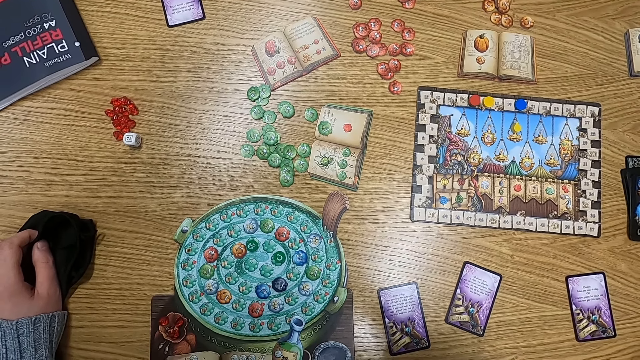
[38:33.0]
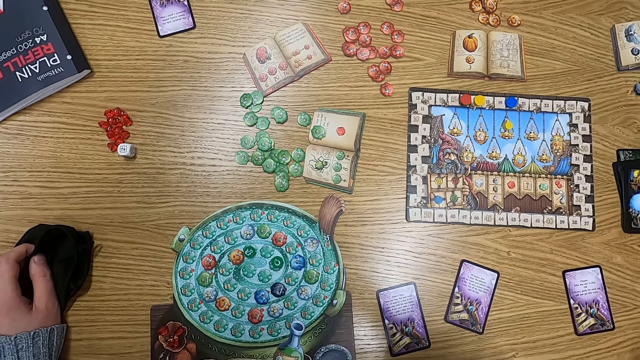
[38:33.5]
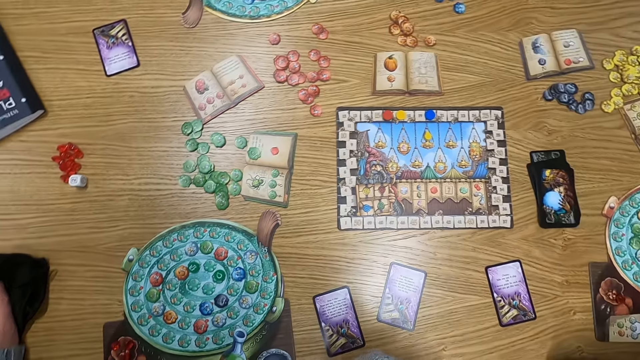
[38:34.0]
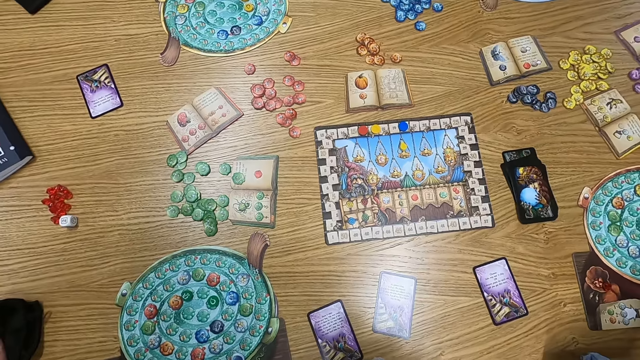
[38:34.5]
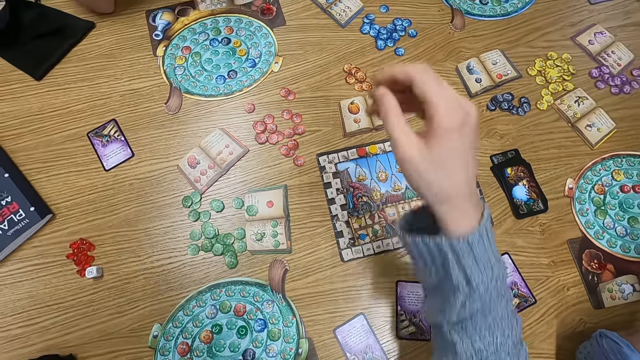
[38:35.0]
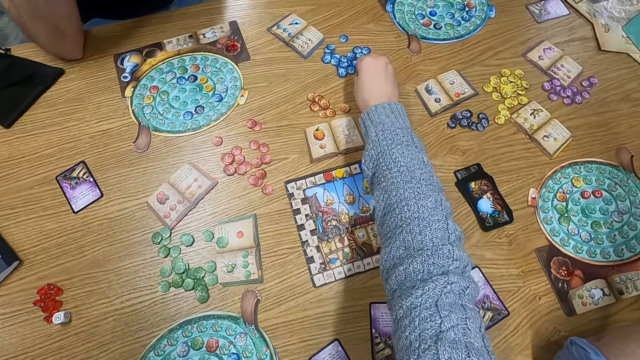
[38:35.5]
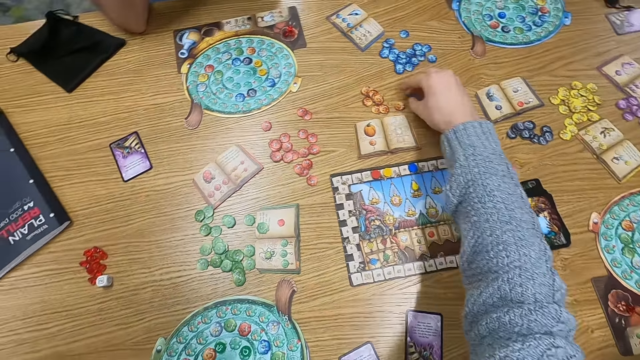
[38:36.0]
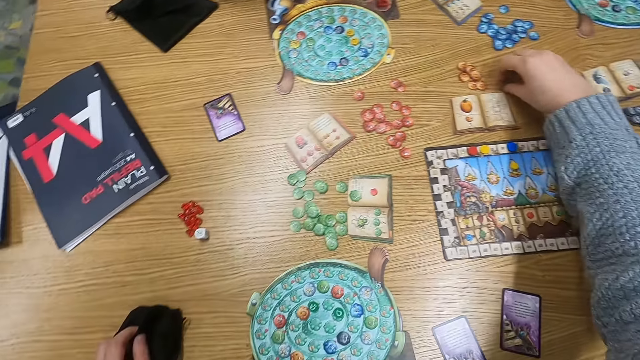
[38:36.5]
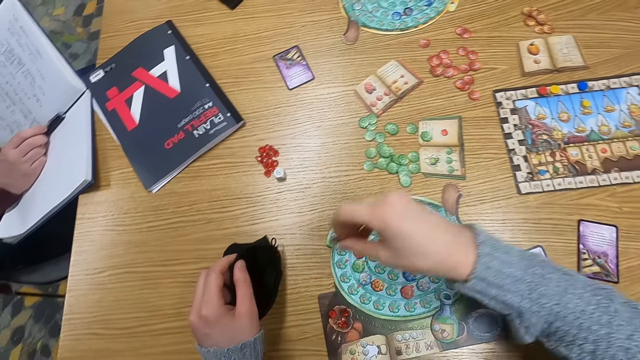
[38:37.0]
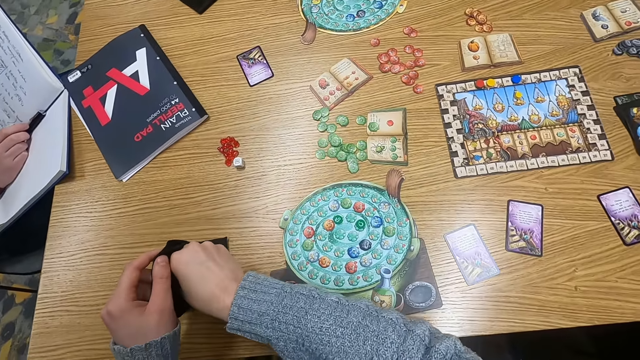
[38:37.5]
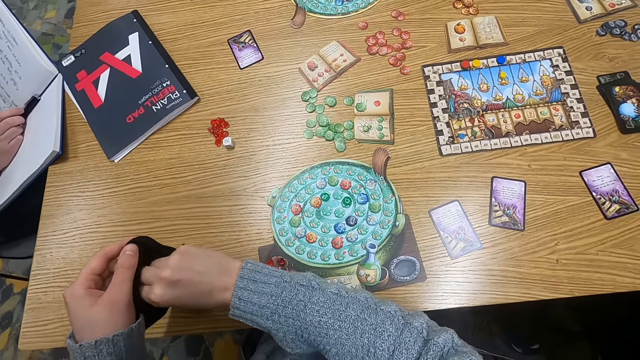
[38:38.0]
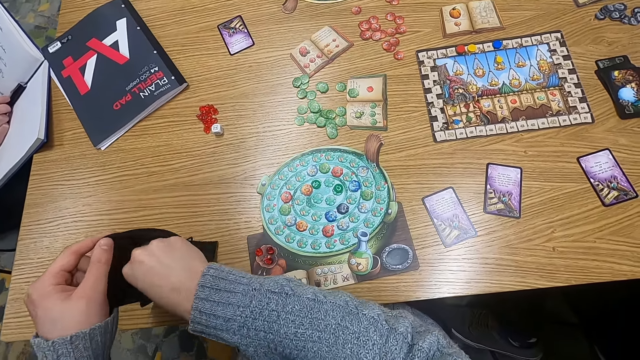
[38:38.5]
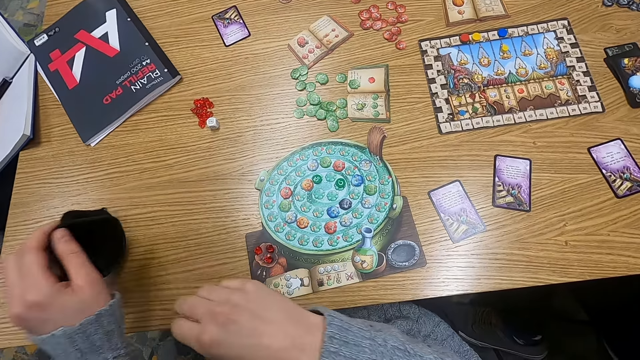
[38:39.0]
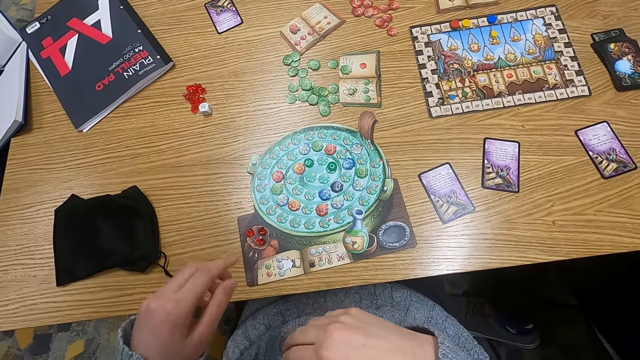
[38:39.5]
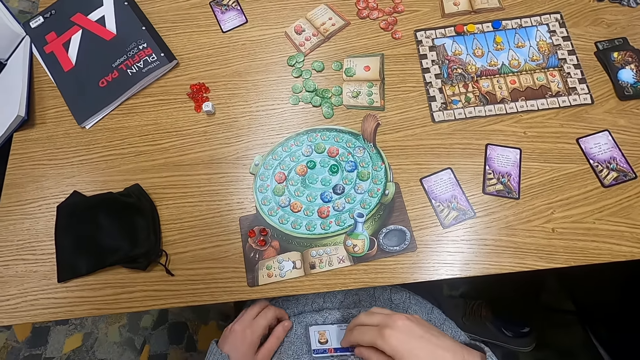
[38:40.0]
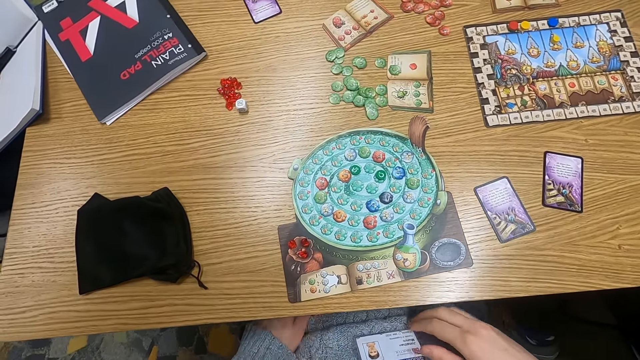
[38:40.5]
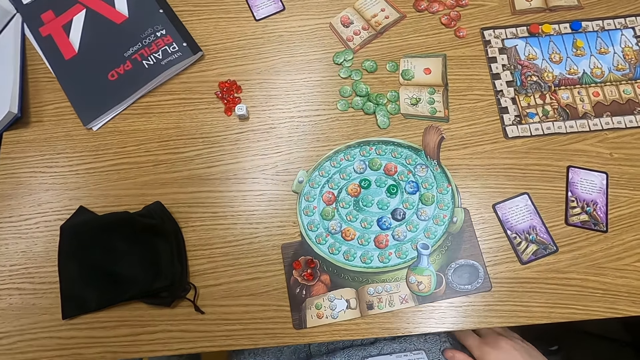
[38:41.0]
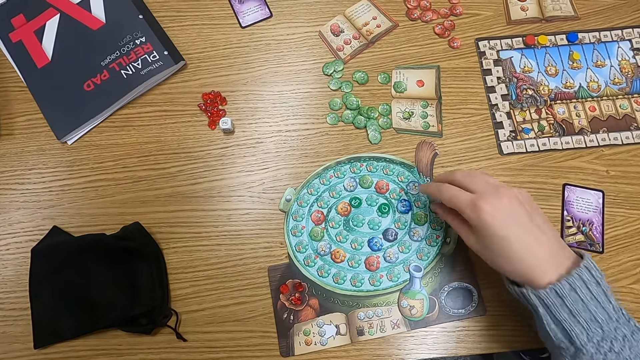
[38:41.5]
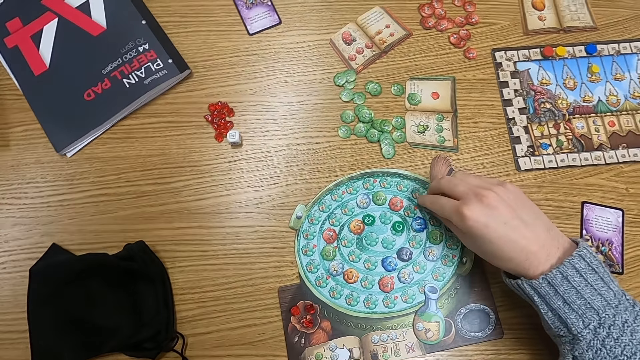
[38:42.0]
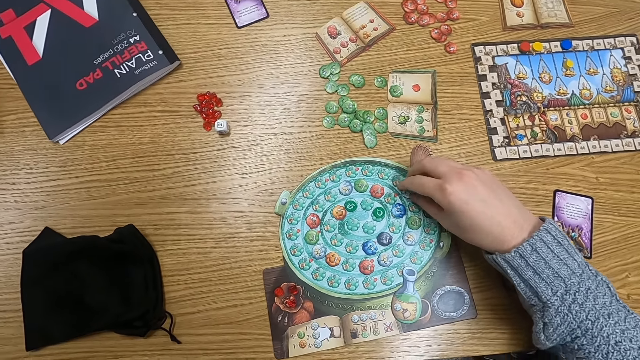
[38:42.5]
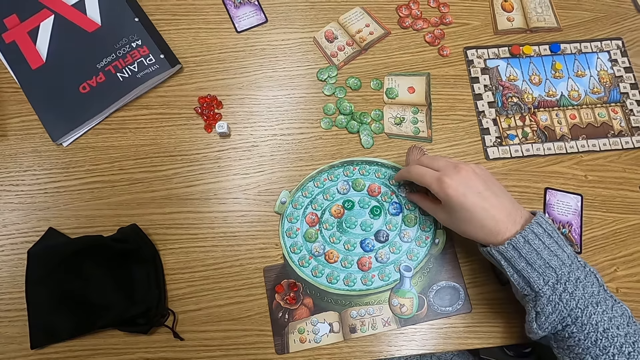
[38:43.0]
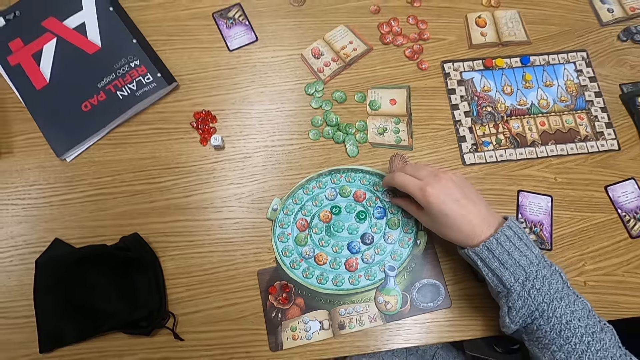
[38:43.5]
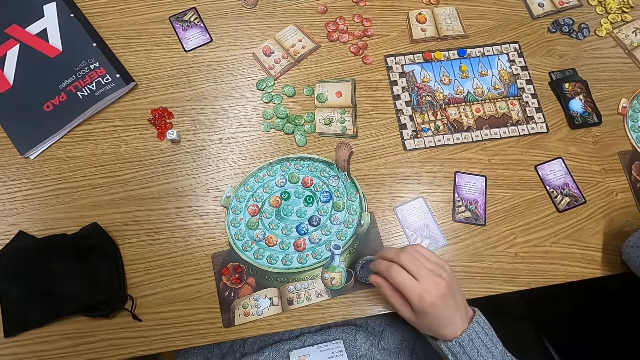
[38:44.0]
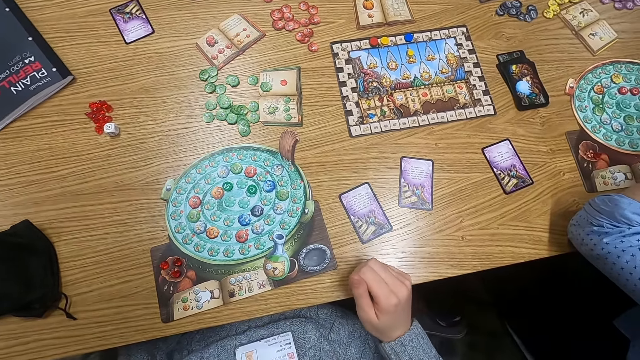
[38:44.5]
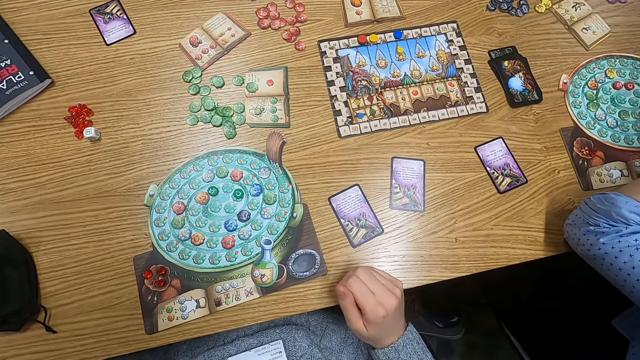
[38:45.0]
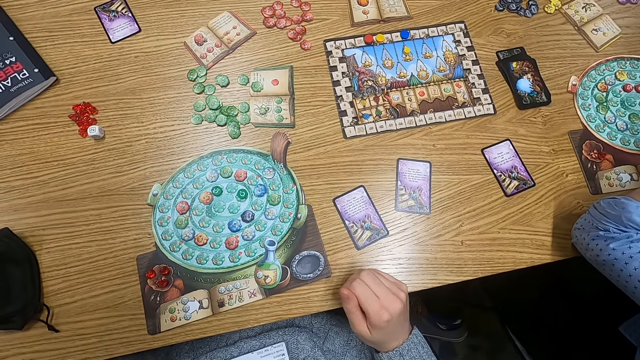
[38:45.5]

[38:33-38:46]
The camera wearer turns to the side. They hold a point token on the table. They turn to the side. They pick a counter. They put the point token in the cloth bag. They put the cloth bag on the table. They turn to the side. They hold the point token on the table. They turn to the side. They touch a board.

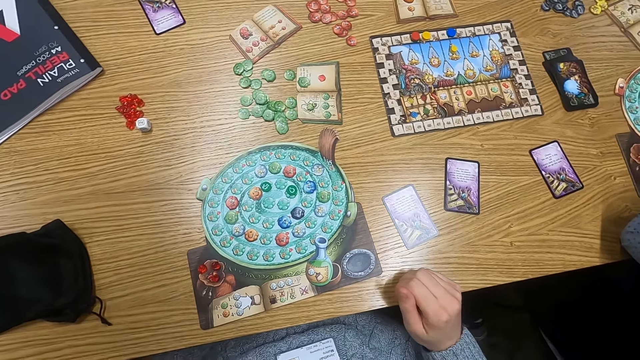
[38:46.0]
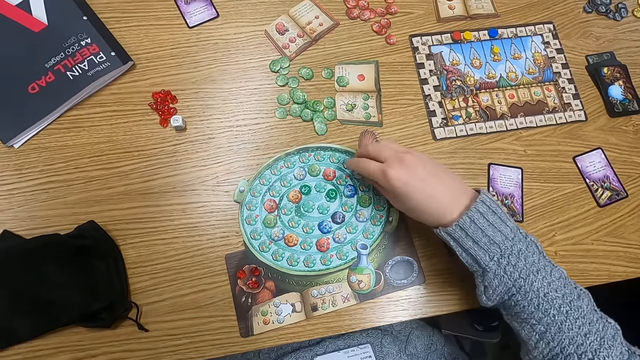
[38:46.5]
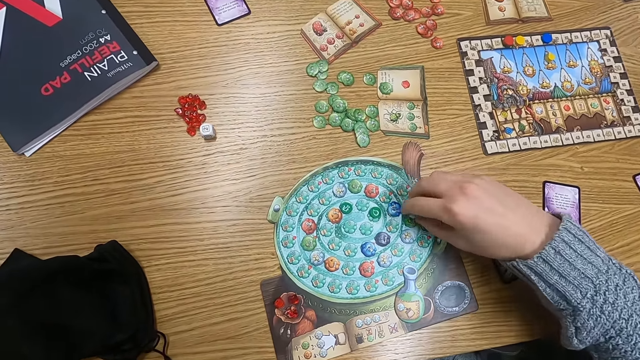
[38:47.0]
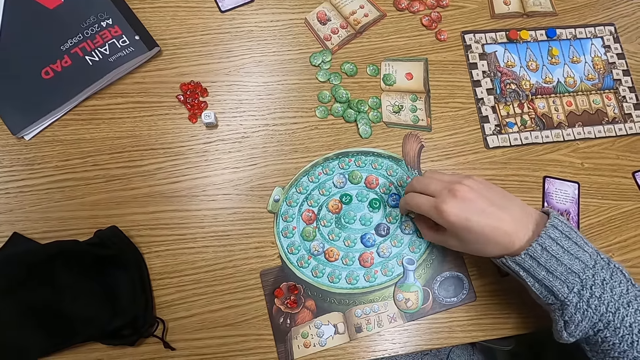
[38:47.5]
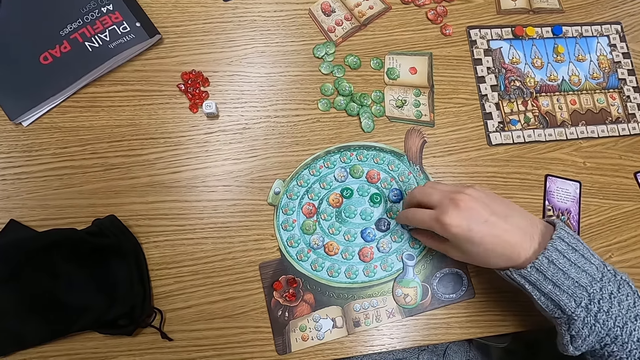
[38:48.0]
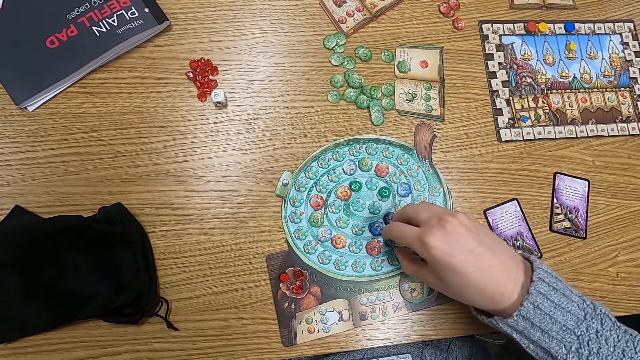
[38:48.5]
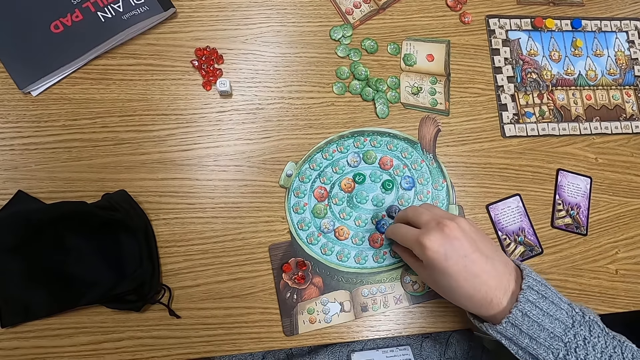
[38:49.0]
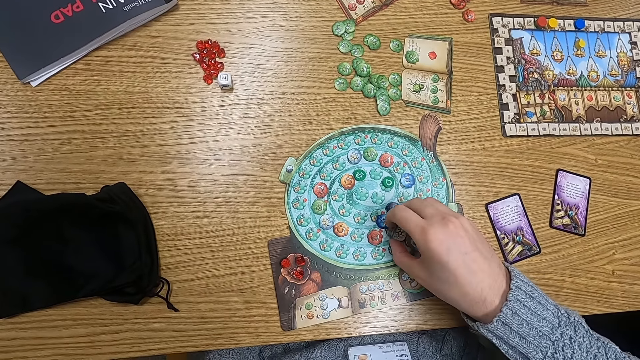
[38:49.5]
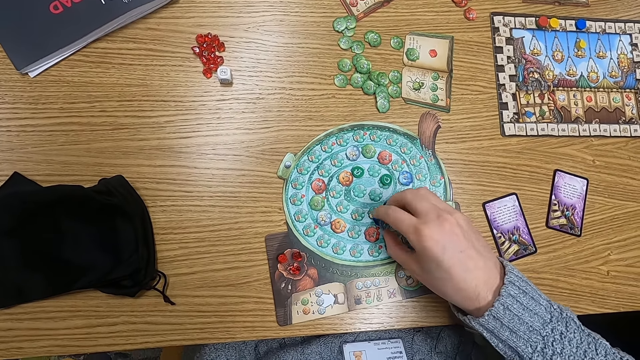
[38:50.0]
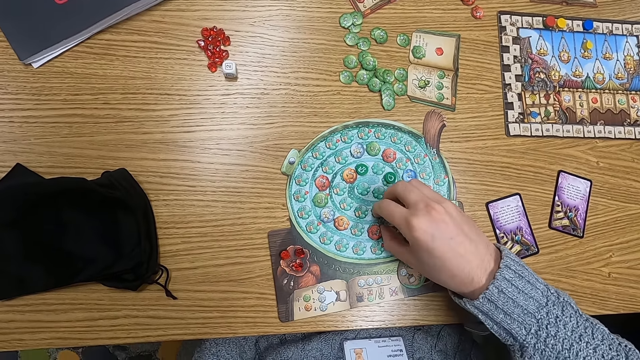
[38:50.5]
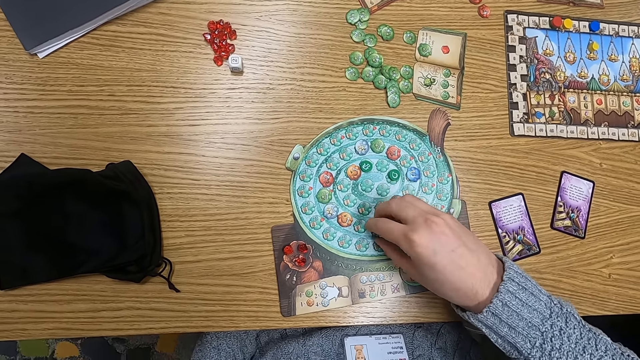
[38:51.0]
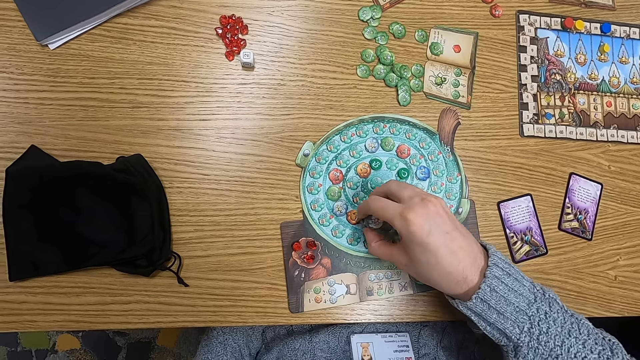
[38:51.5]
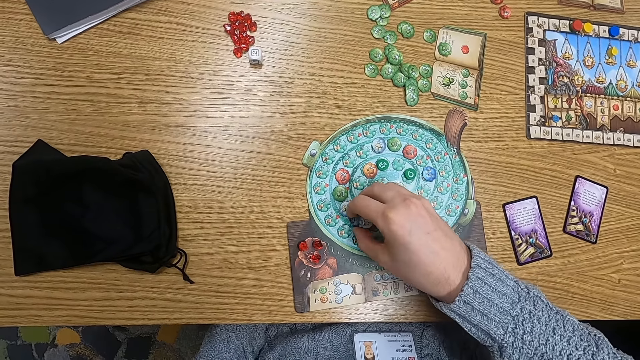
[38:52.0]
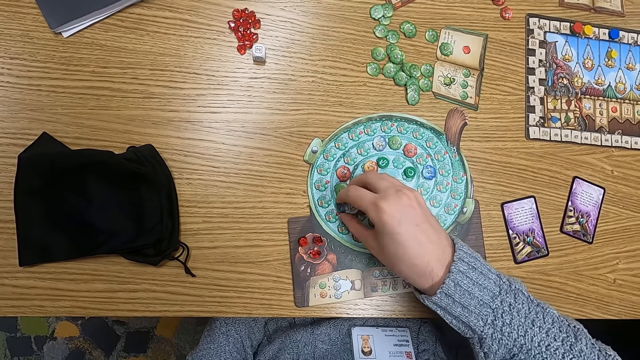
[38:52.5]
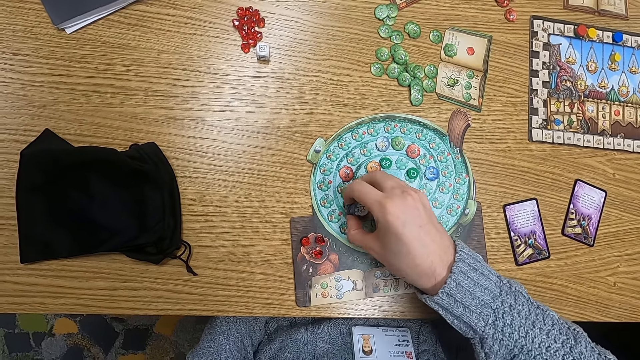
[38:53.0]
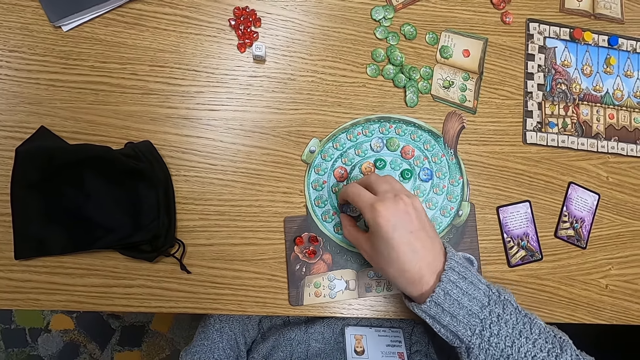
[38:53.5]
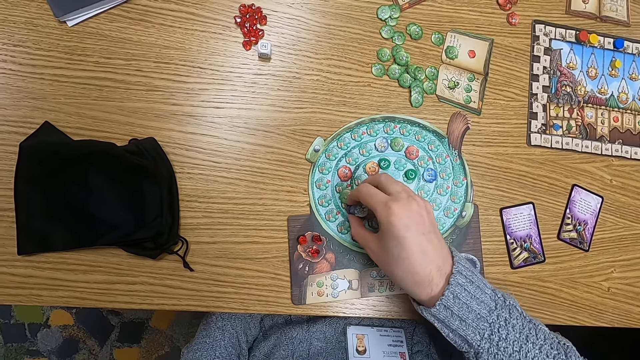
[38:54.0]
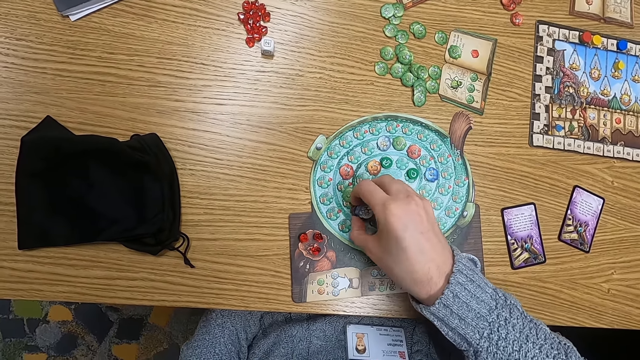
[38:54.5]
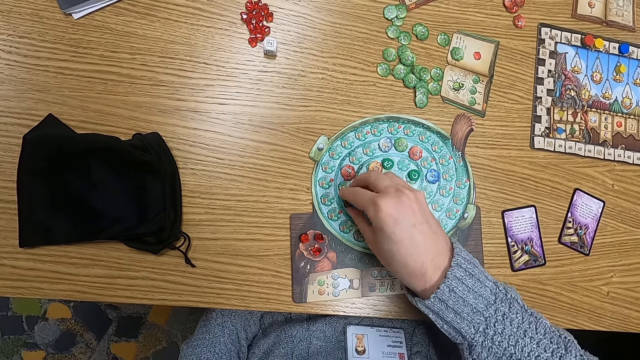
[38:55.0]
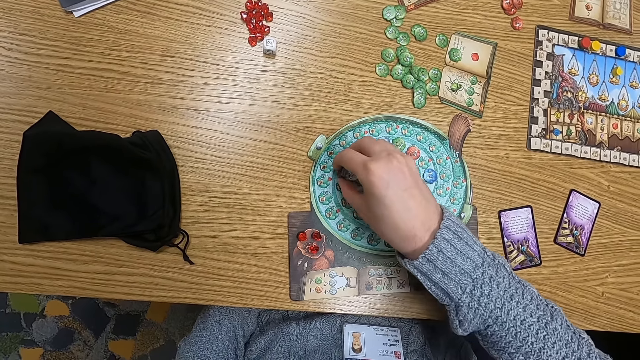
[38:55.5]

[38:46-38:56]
The camera wearer holds a point token on the table. They pick counters. They pick the point tokens on the table. They pick the counters again.
